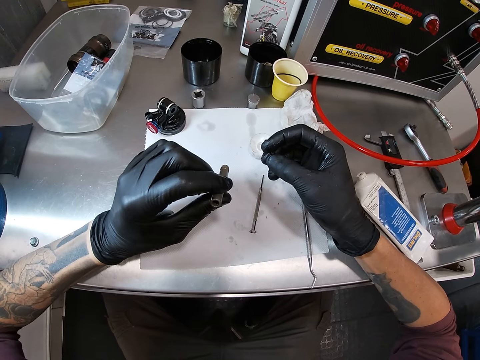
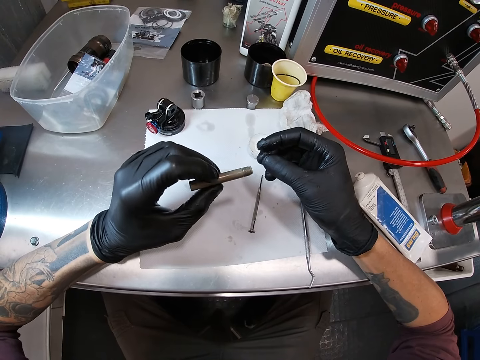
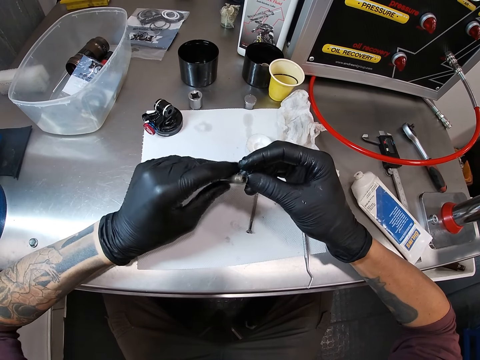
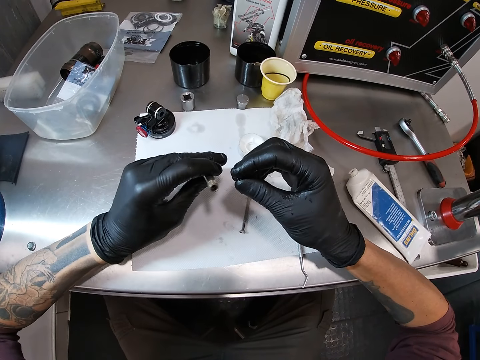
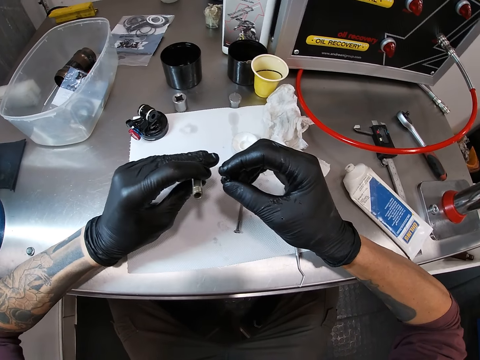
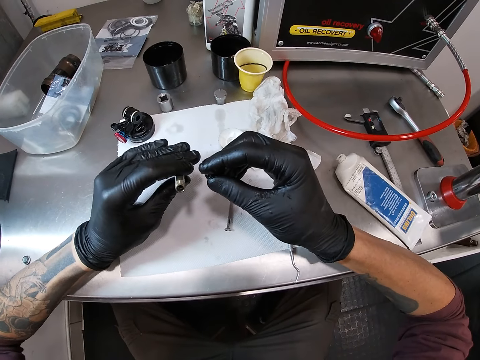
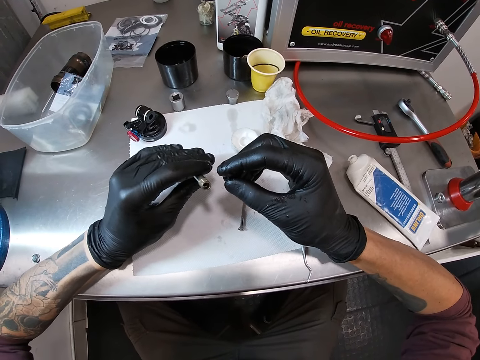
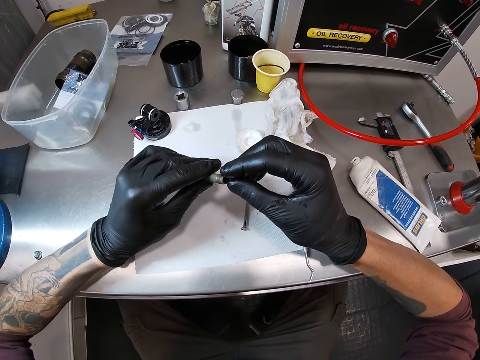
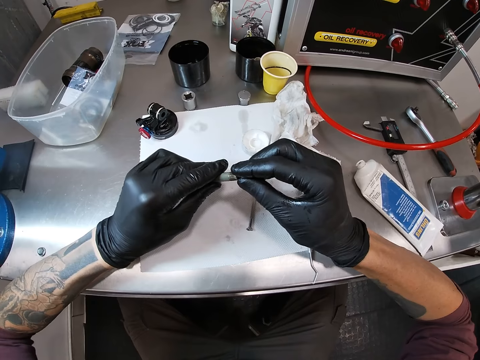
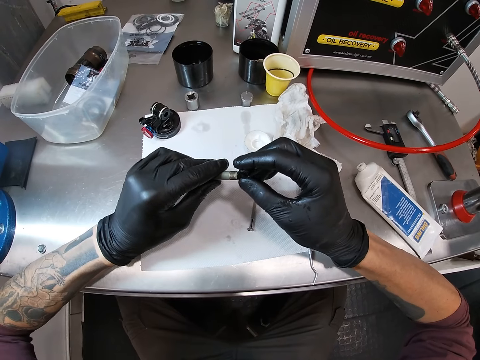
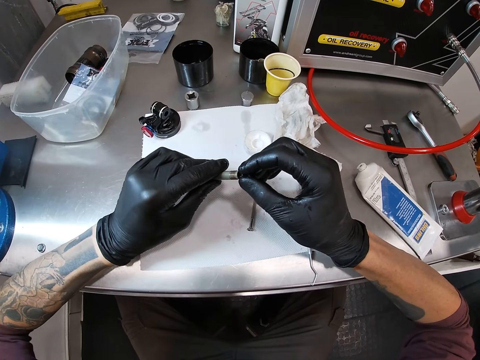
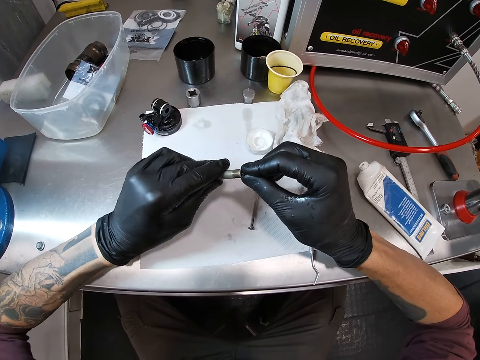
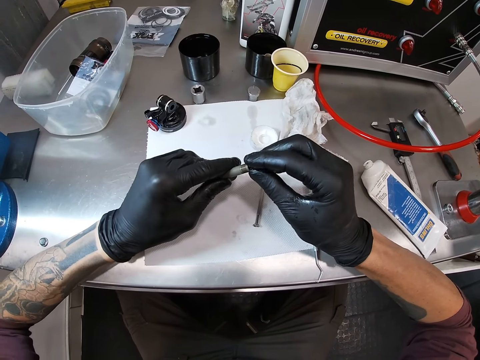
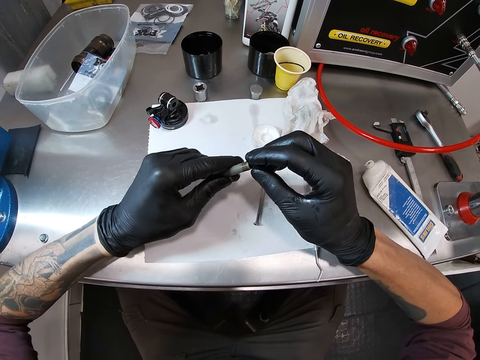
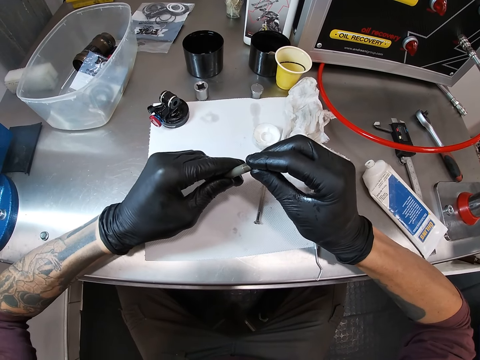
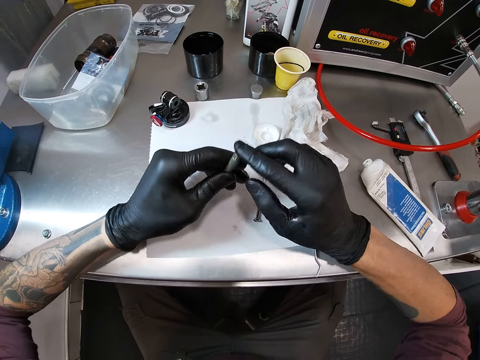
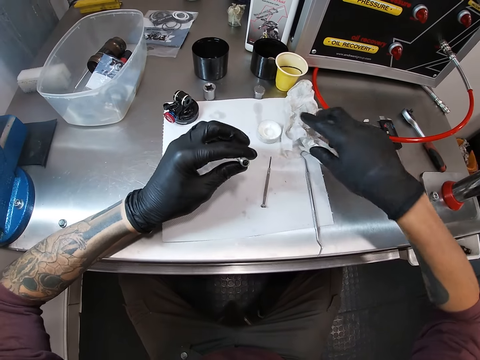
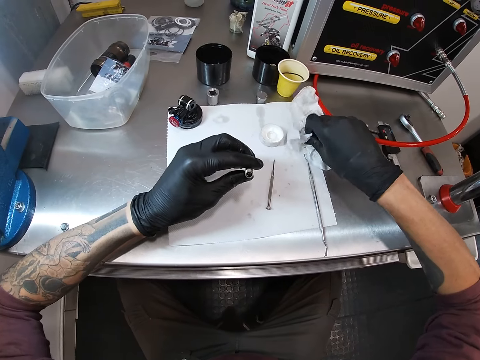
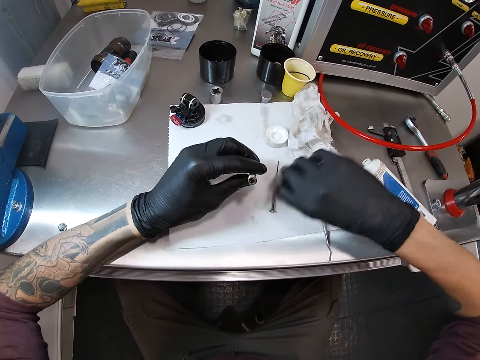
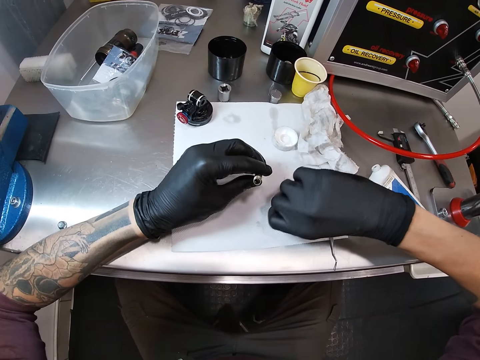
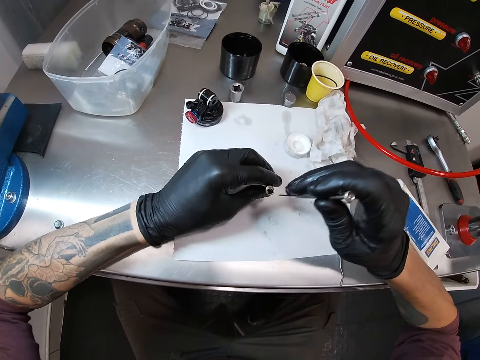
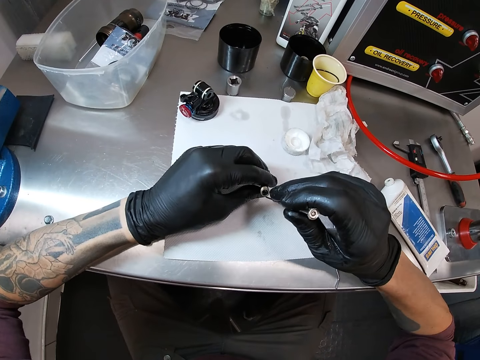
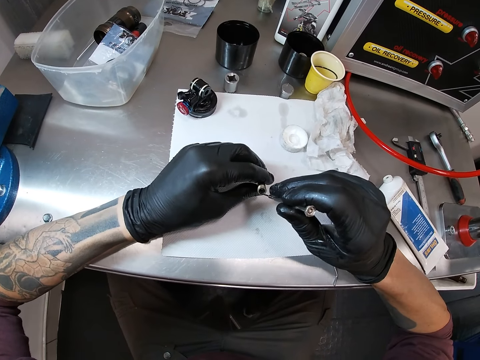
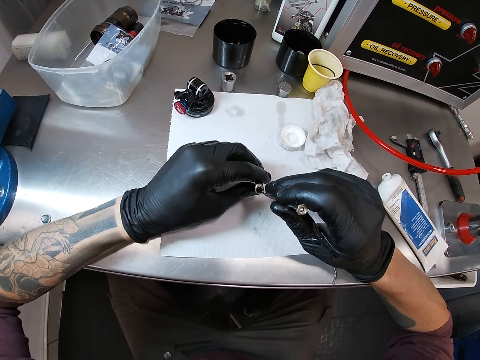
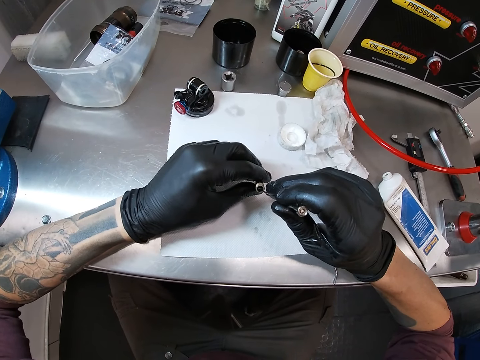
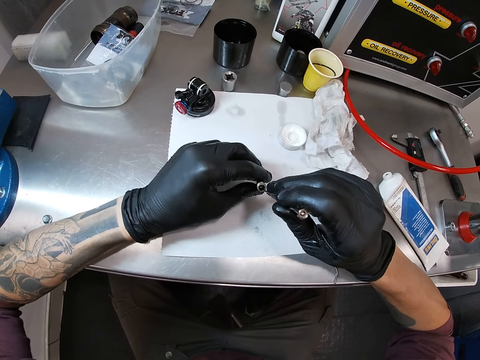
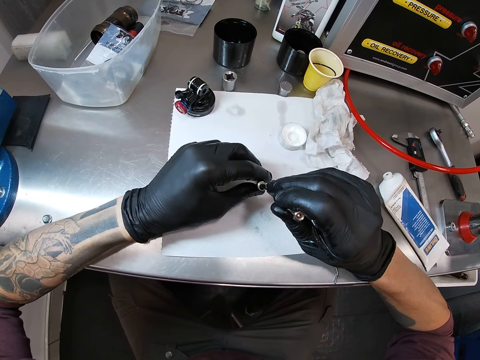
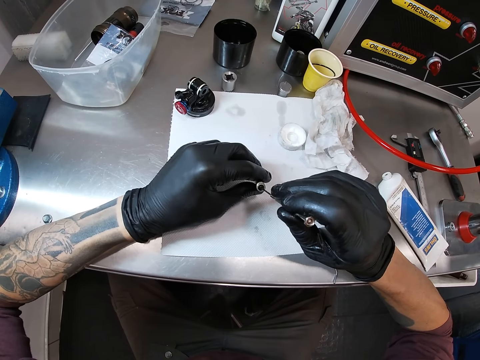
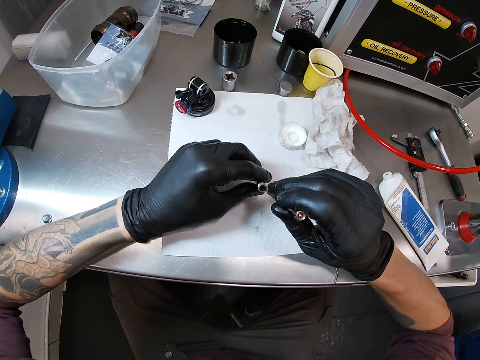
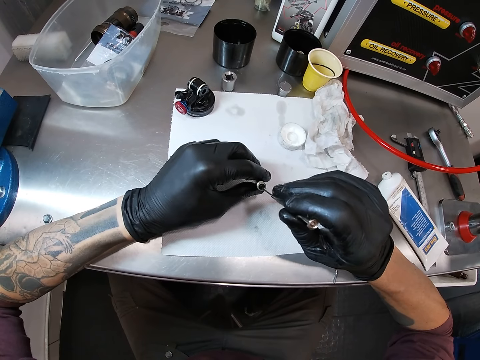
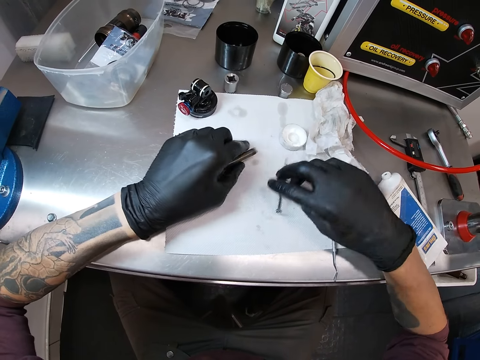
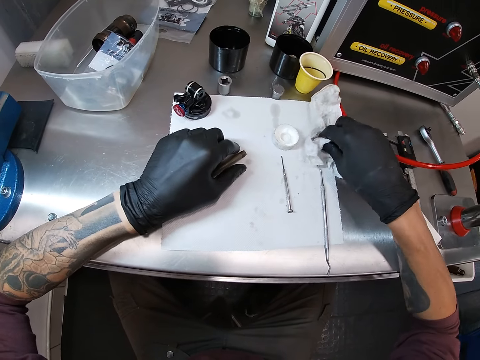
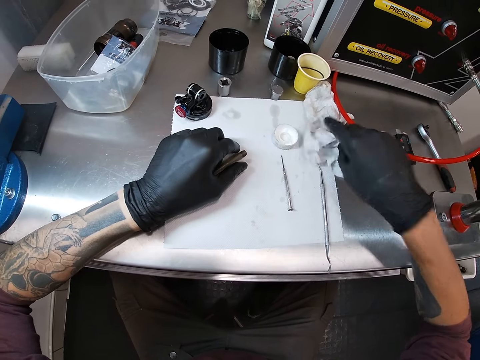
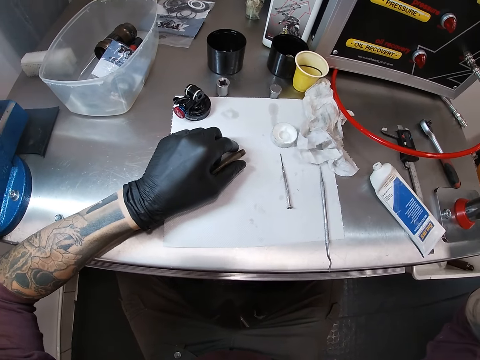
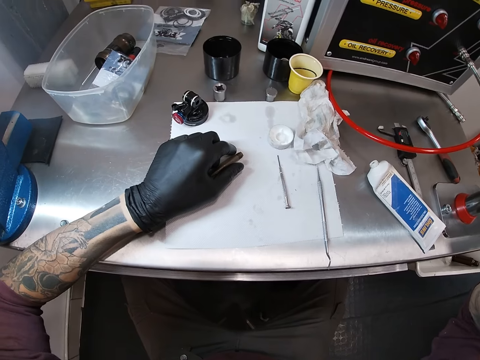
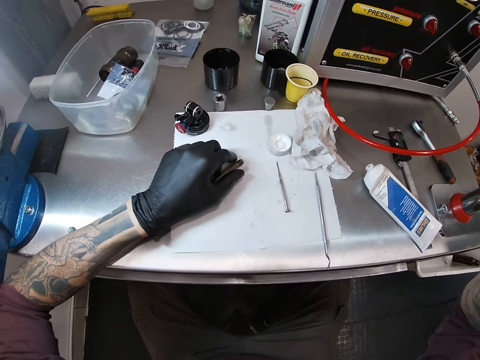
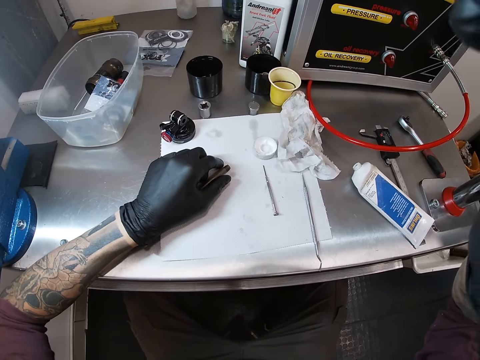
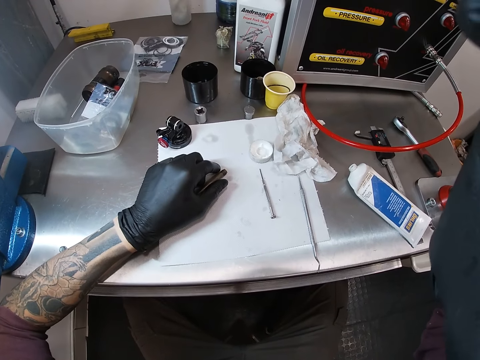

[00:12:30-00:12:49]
The camera wearer holds the nut driver head with both hands. He inserts the disc in the hex socket. He cleans his right hand with the napkin or piece of tissue. He picks up the screwdriver or test pen with his right hand. He cleans the nut driver head with the screwdriver in his right hand. He inserts the test pen in the hex socket and fixes the disc in the hex socket with the test pen. He drops the hex socket on the workstation. He drops the screwdriver on the work bench. He wipes his hand with the piece of tissue. He cleans the nut driver head with the screwdriver in his right hand. He reaches for the camera and stares at the workstation.
